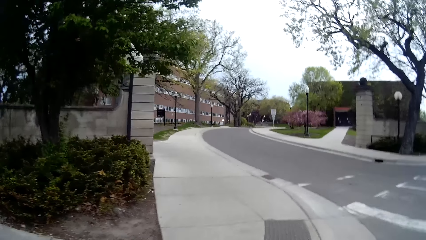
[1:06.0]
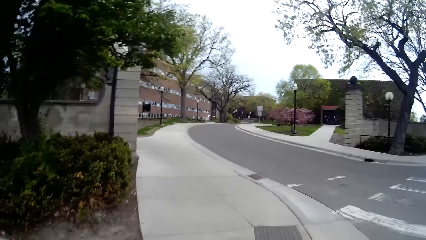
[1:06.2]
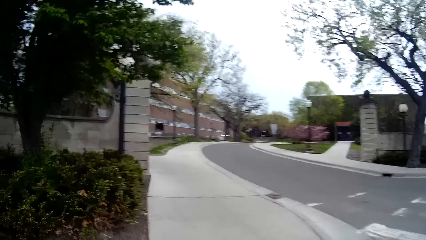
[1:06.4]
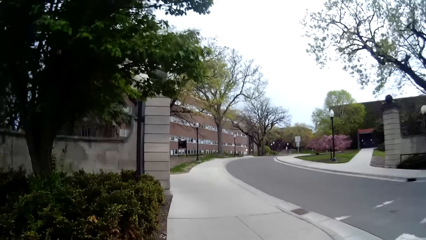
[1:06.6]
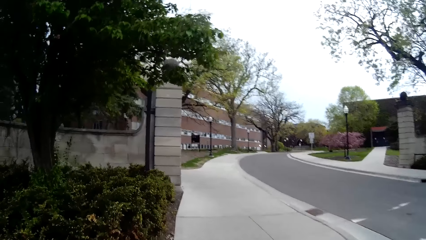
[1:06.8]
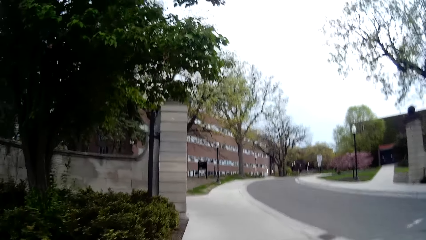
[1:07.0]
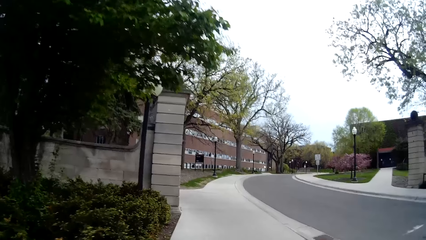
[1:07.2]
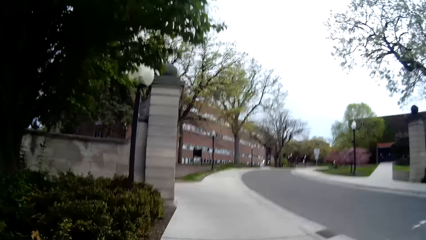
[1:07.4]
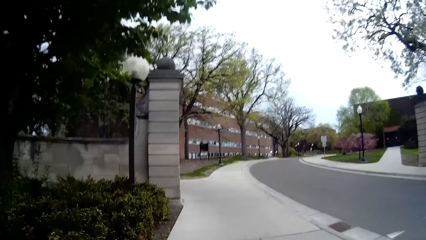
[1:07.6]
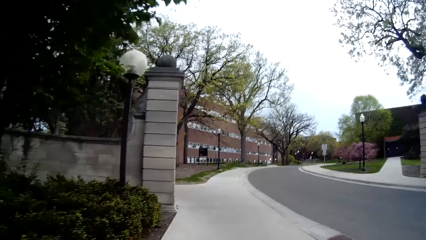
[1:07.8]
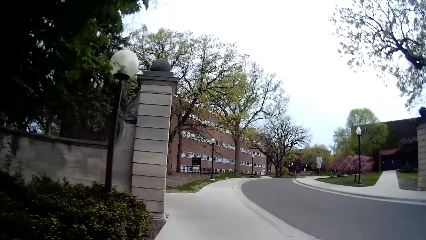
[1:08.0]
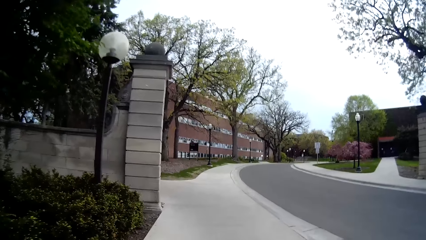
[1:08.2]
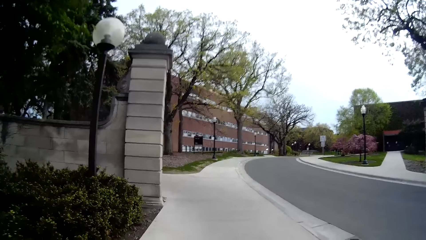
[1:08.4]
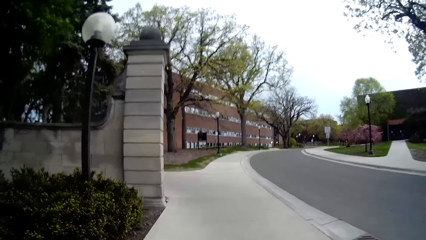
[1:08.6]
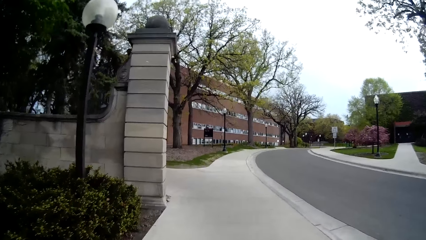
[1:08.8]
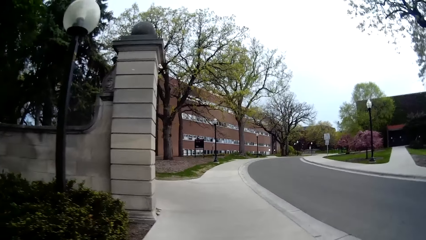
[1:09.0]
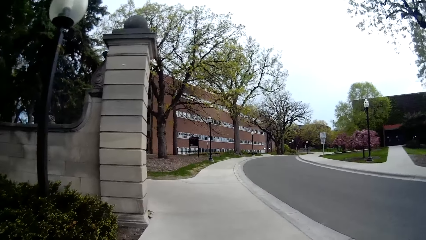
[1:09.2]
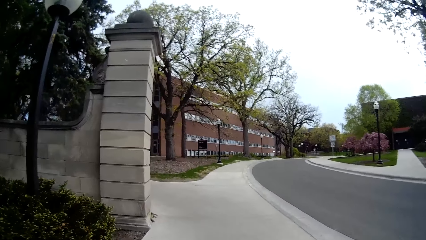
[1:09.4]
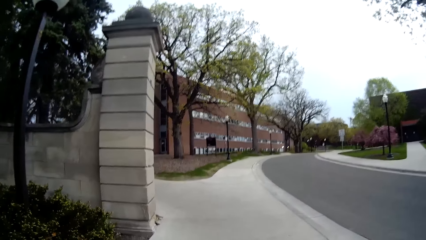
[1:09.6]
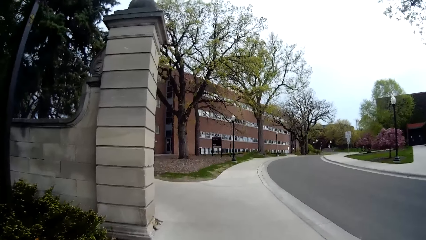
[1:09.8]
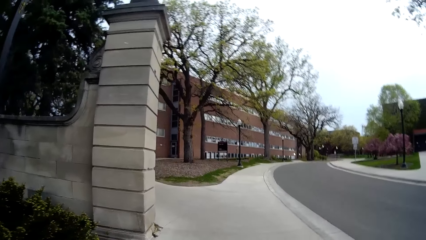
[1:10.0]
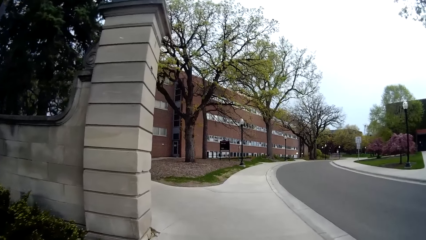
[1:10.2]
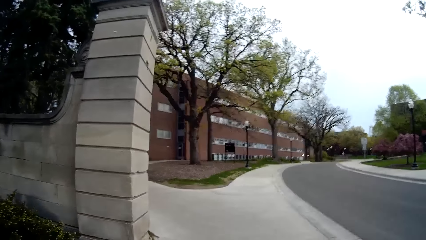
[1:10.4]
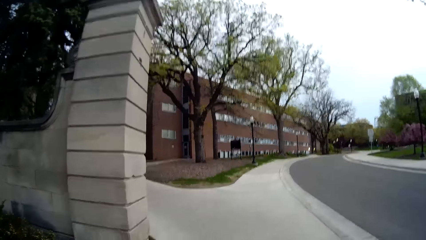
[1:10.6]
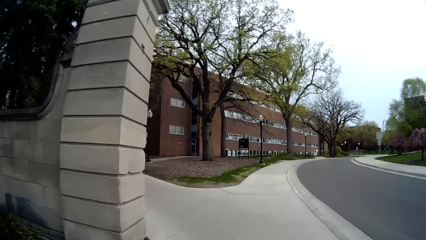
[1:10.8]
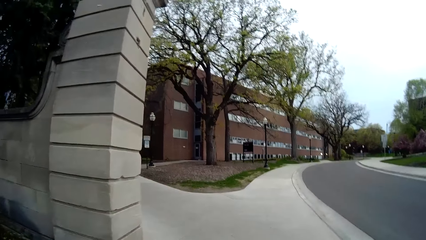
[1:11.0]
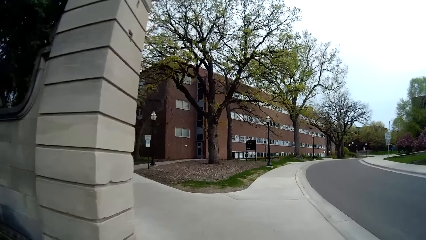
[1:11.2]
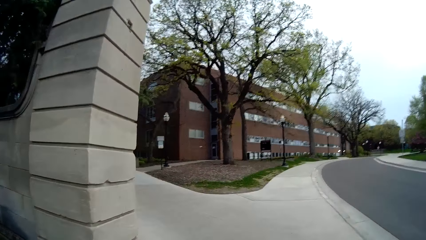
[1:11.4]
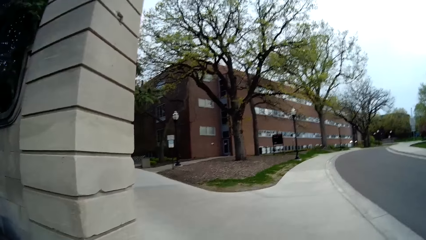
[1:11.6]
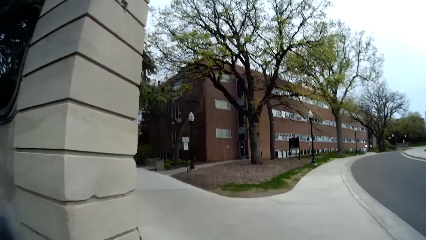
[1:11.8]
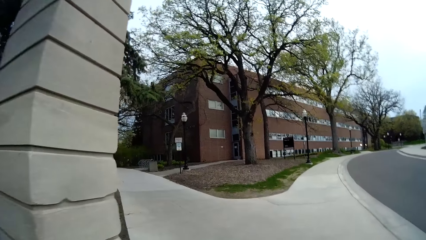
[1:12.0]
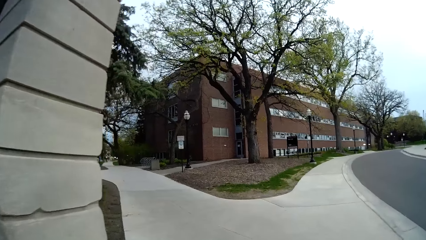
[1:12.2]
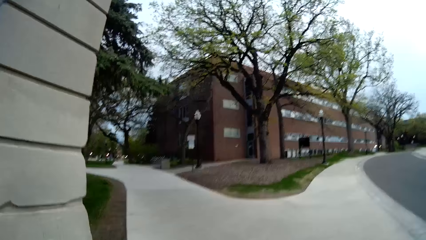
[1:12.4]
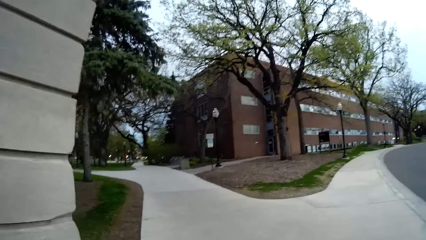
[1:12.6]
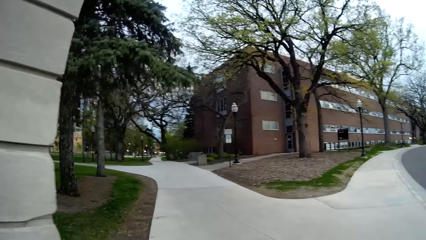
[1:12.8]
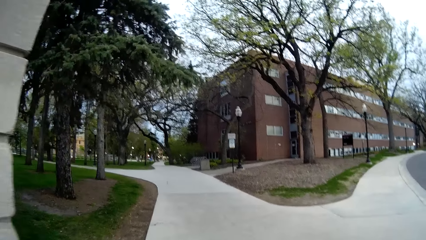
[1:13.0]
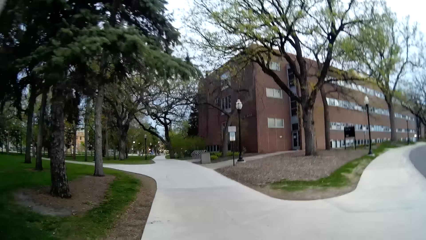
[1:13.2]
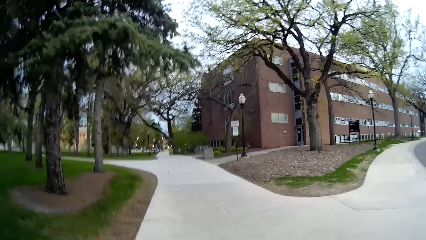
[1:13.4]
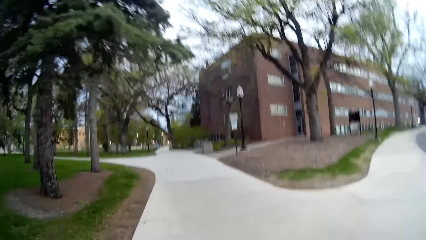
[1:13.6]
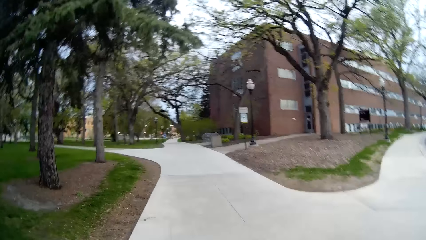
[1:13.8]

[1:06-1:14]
The camera wearer walks on a pathway with the woman.

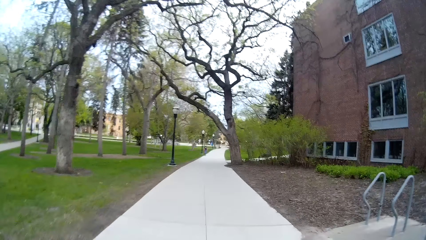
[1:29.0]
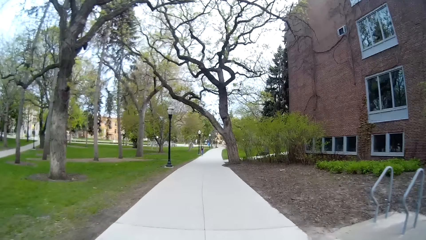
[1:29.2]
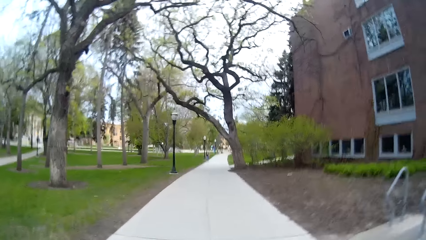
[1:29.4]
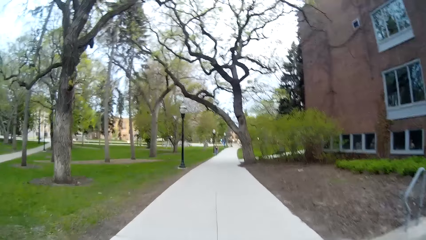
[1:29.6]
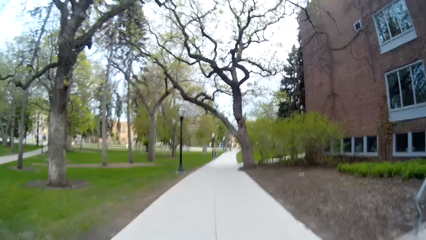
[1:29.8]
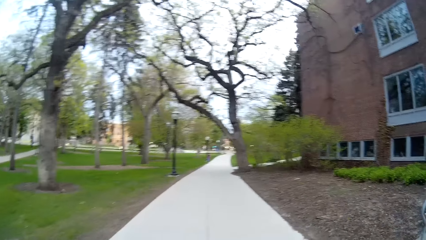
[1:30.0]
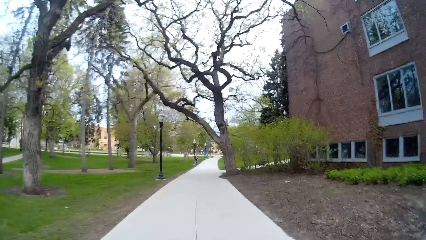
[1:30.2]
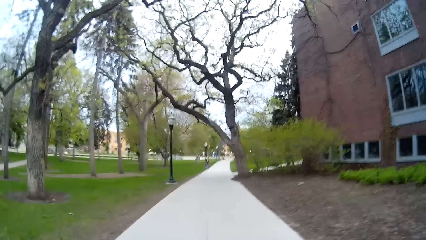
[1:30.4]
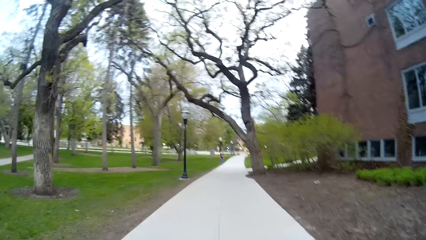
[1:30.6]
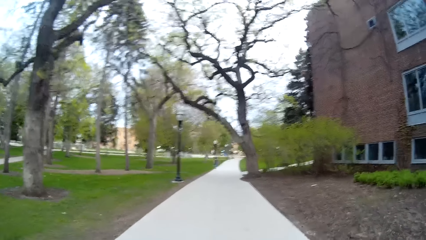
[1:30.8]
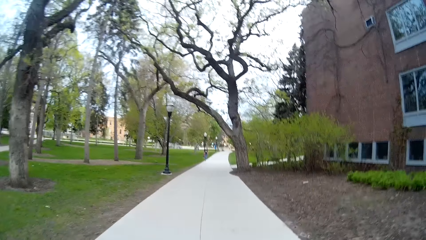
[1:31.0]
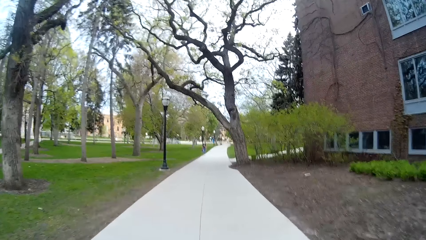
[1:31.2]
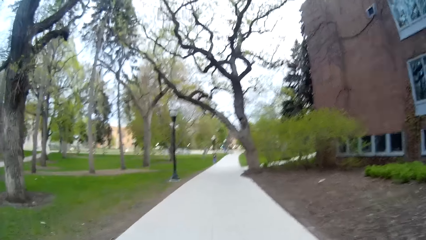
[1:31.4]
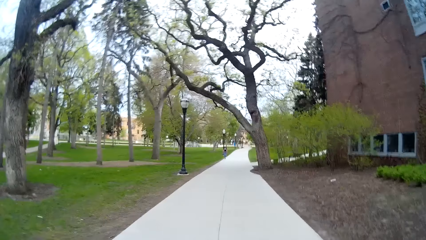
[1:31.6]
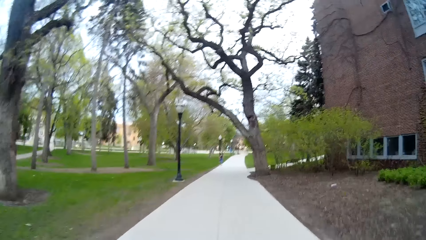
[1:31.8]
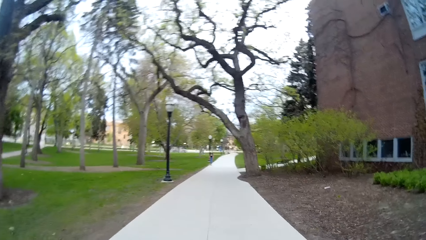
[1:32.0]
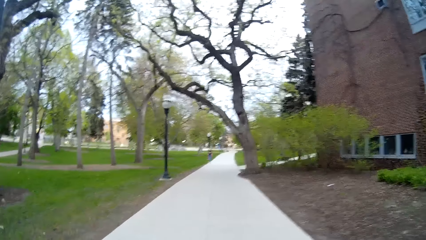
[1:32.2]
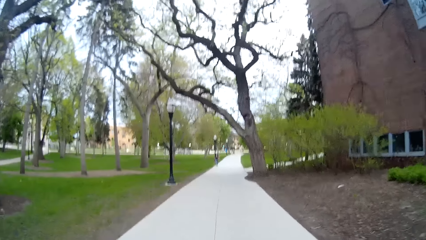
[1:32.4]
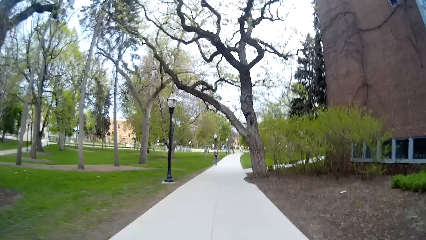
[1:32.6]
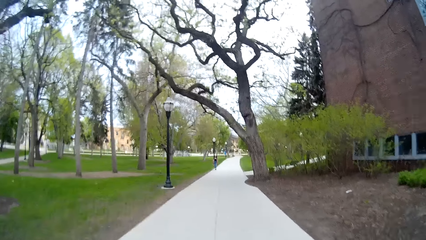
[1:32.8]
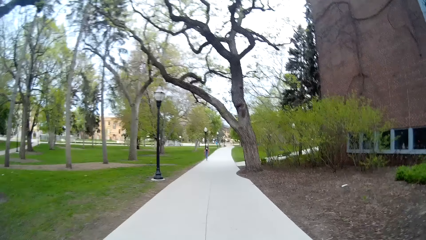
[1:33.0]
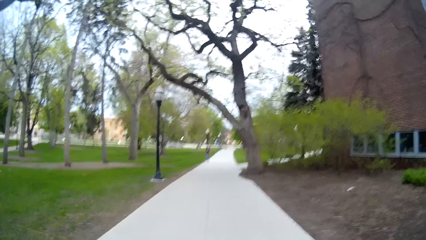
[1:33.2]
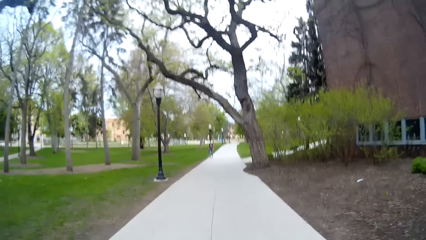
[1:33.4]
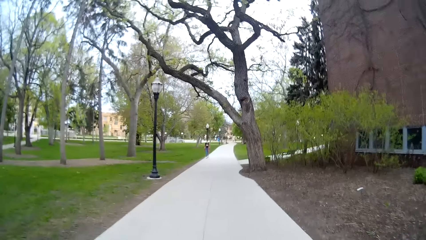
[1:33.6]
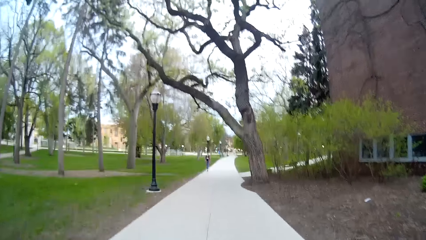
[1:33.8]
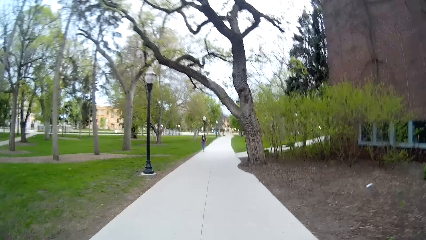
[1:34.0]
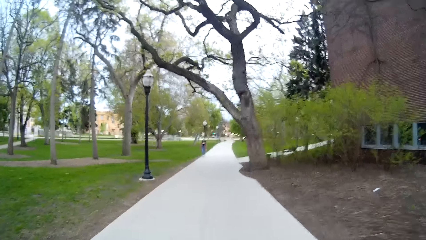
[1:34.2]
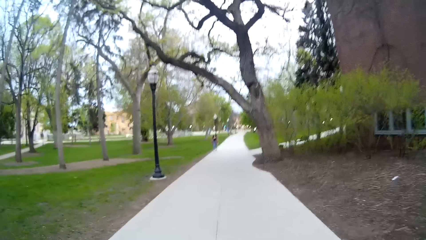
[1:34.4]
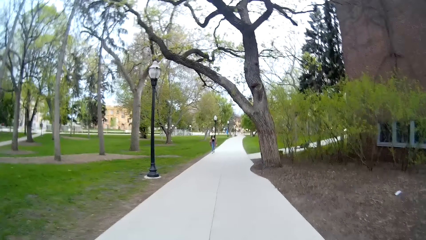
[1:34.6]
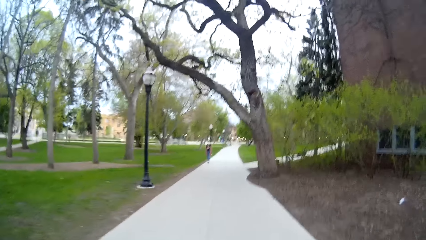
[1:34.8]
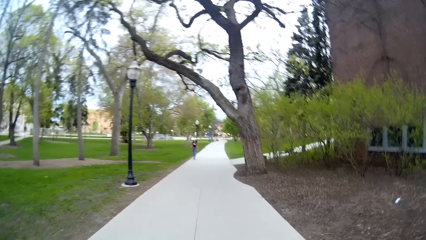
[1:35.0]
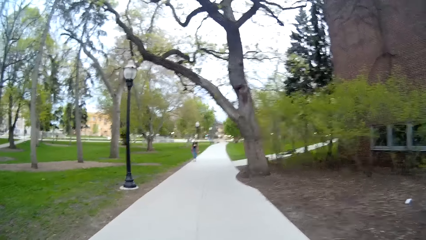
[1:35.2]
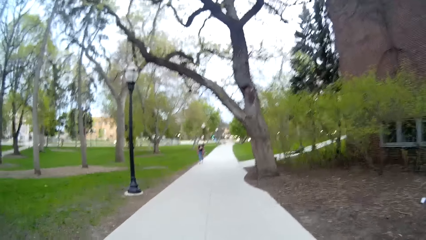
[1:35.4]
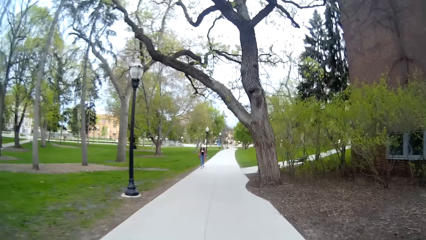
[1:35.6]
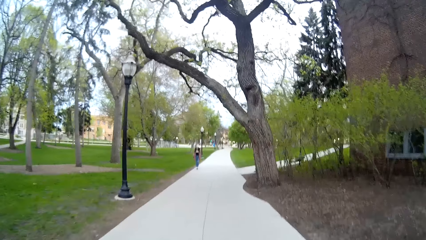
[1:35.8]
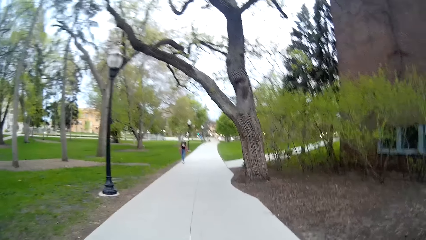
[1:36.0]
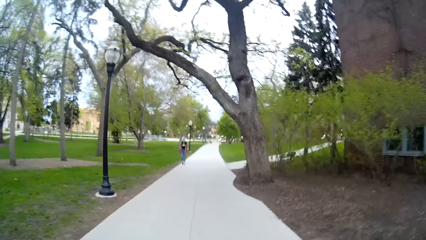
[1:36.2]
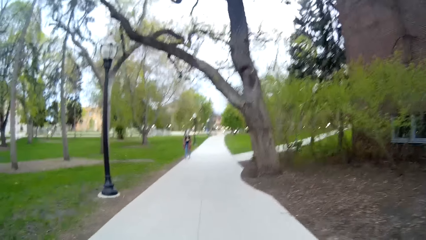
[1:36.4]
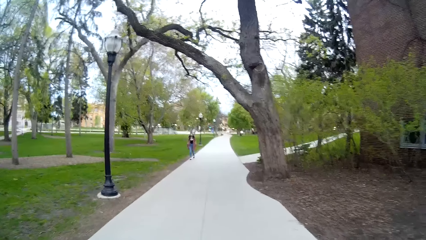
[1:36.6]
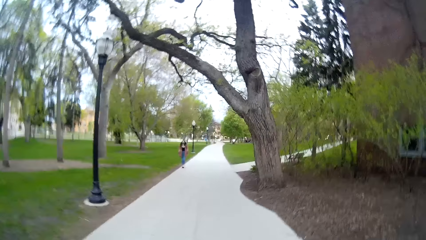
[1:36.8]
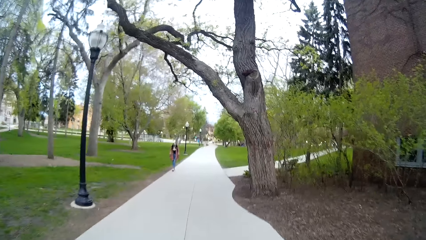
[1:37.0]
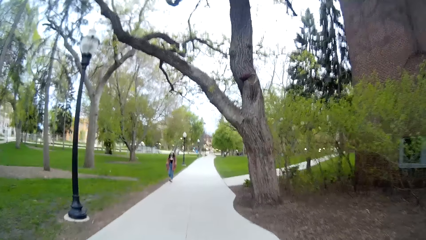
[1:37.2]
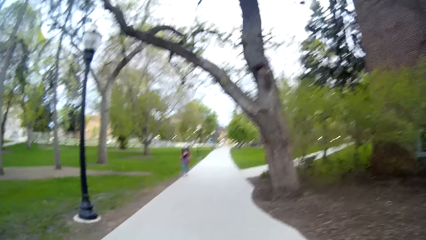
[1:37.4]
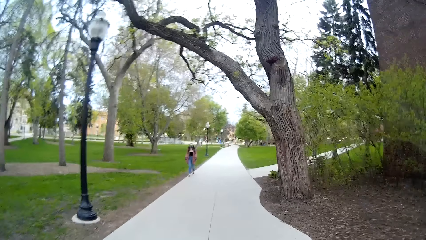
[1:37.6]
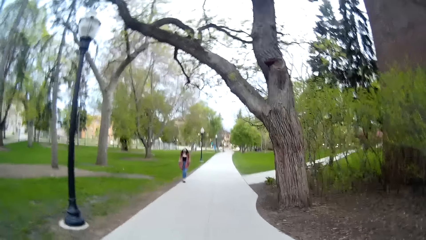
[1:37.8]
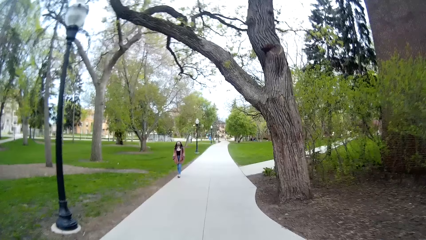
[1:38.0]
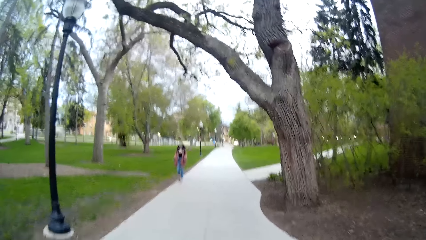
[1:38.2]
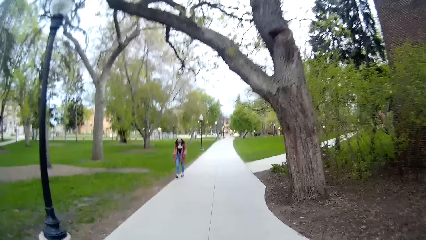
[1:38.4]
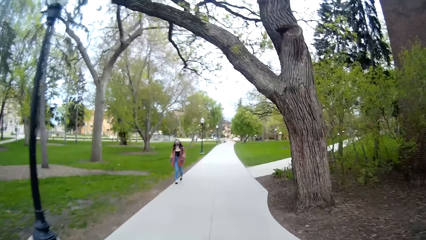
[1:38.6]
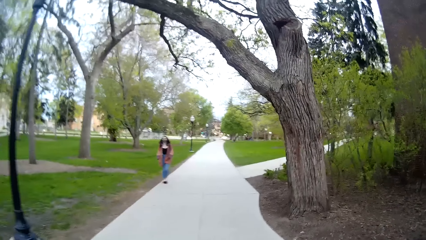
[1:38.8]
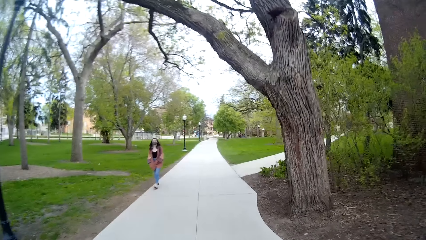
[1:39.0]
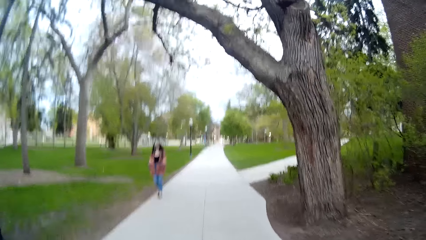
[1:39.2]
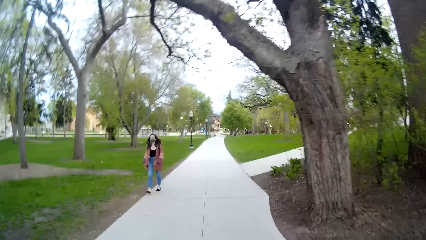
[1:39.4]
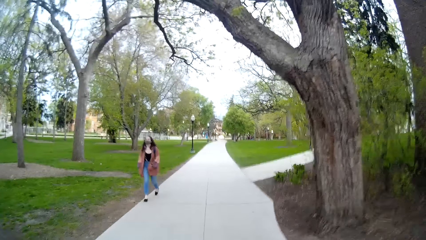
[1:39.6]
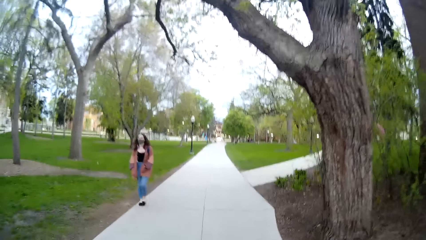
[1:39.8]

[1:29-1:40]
The camera wearer walks along the road.
